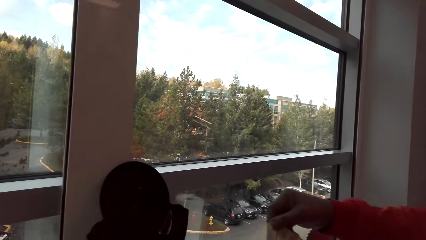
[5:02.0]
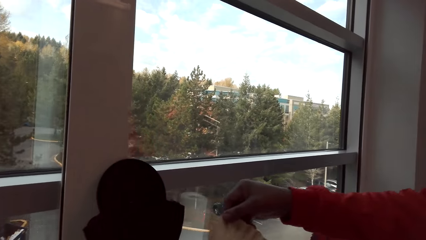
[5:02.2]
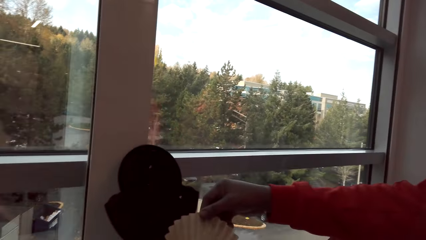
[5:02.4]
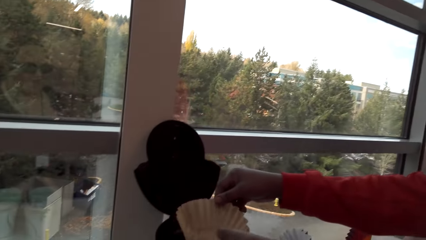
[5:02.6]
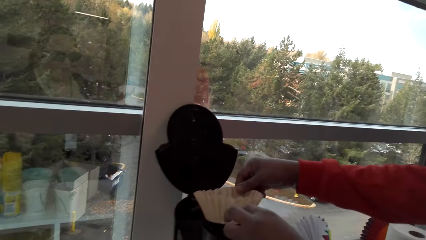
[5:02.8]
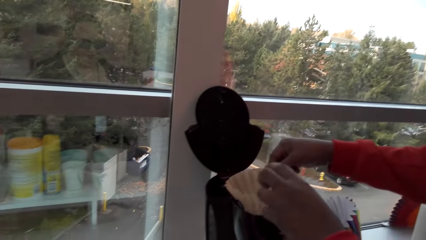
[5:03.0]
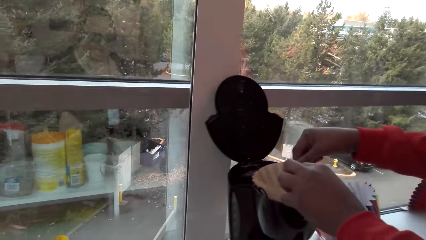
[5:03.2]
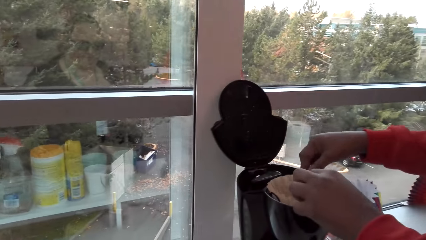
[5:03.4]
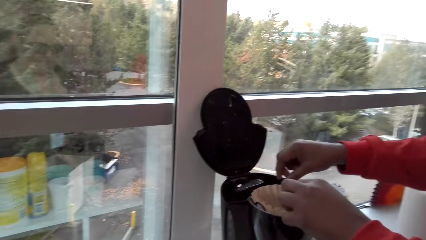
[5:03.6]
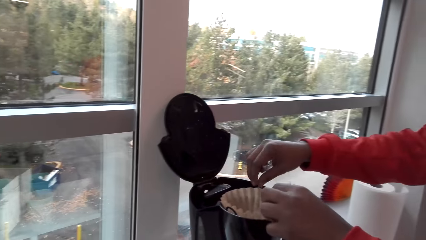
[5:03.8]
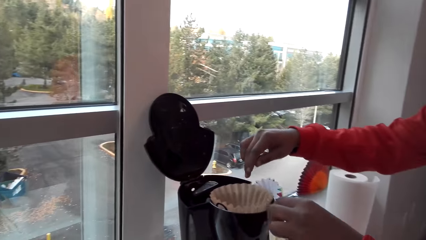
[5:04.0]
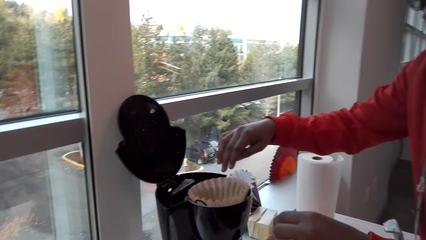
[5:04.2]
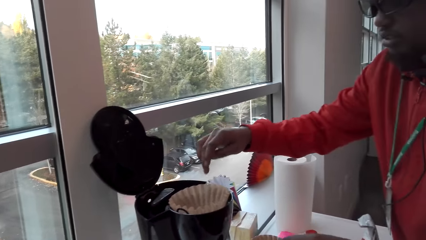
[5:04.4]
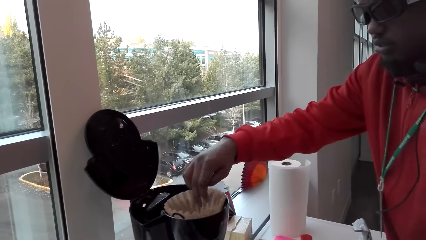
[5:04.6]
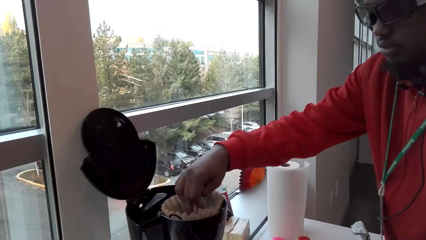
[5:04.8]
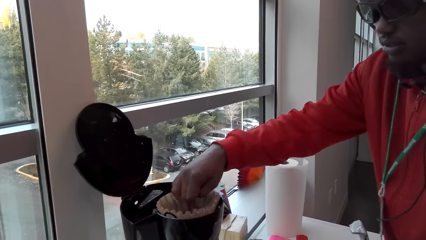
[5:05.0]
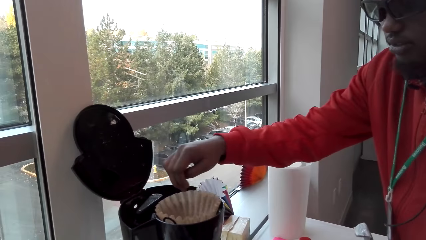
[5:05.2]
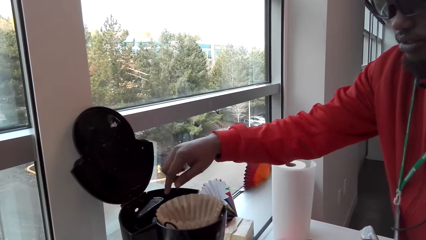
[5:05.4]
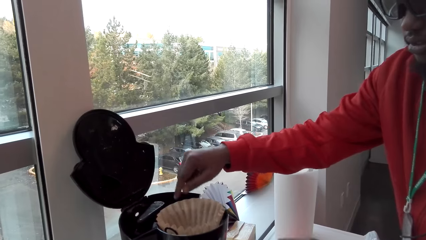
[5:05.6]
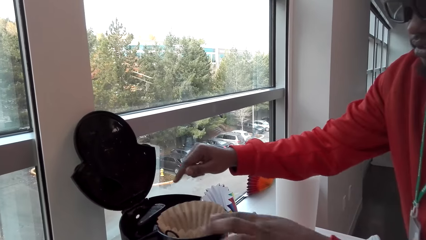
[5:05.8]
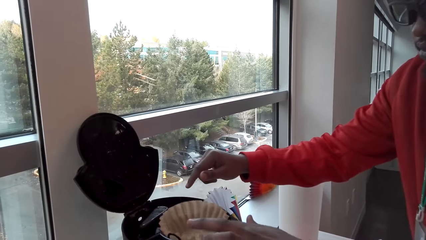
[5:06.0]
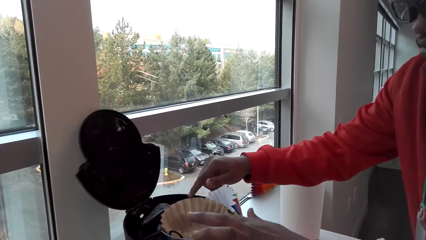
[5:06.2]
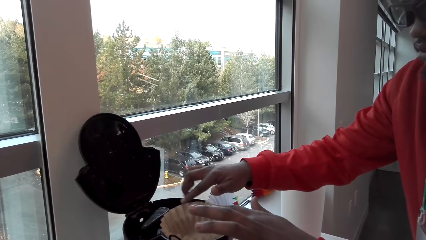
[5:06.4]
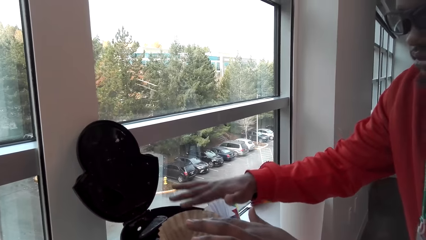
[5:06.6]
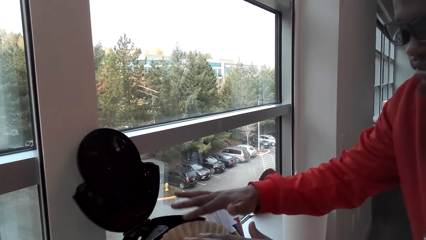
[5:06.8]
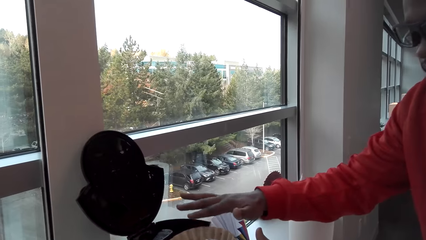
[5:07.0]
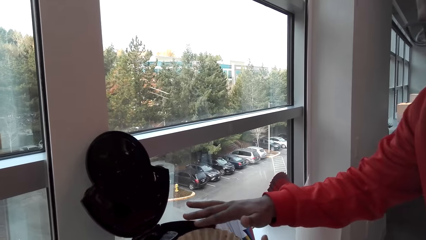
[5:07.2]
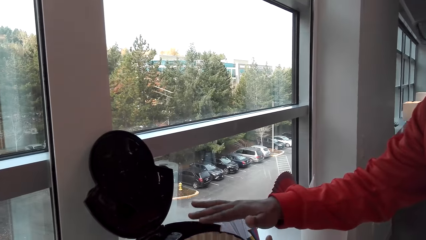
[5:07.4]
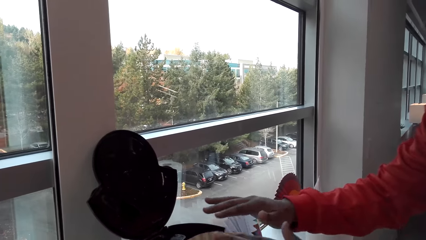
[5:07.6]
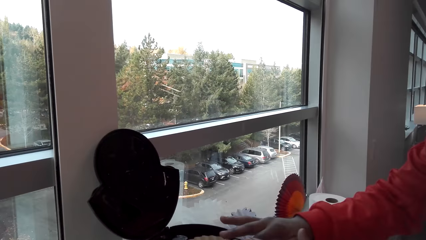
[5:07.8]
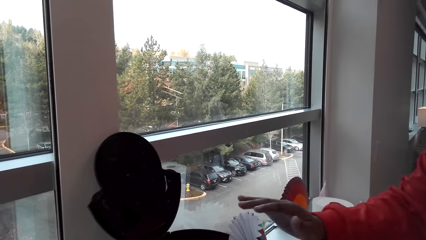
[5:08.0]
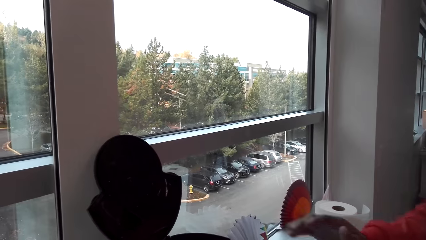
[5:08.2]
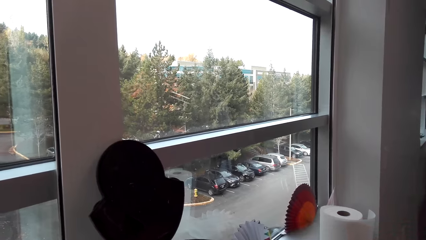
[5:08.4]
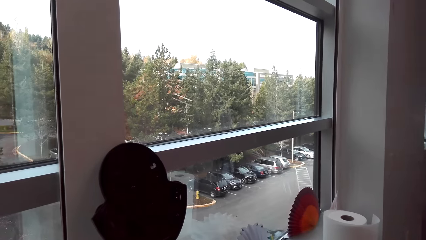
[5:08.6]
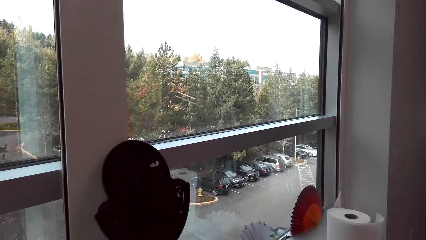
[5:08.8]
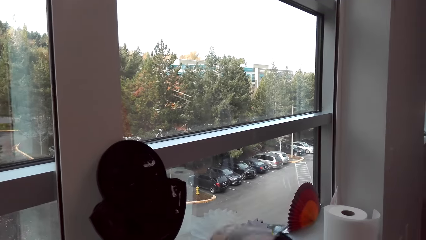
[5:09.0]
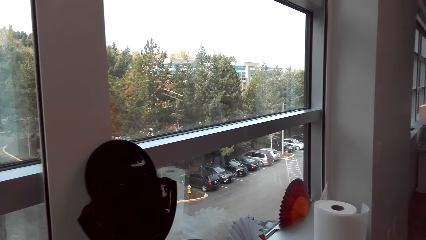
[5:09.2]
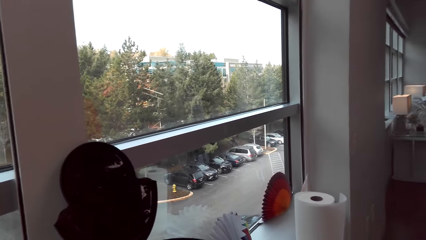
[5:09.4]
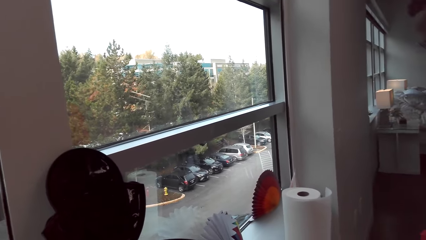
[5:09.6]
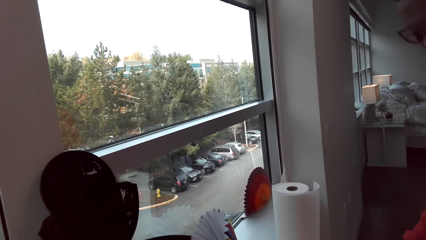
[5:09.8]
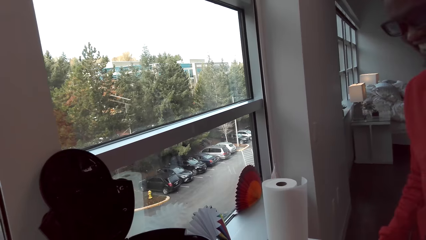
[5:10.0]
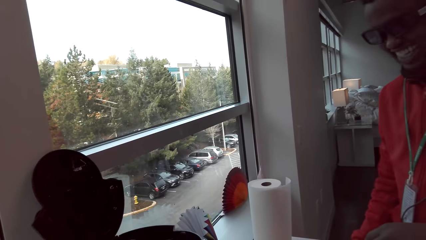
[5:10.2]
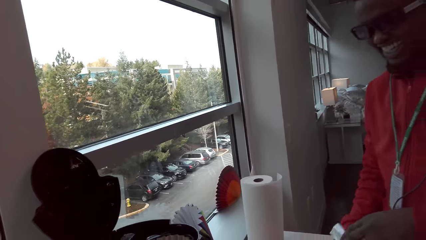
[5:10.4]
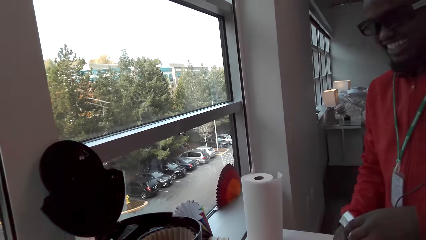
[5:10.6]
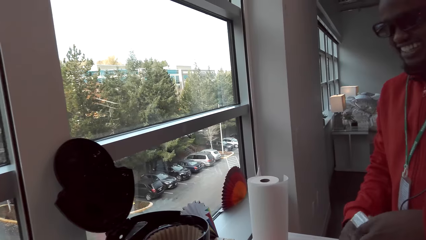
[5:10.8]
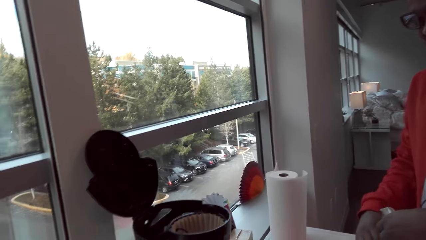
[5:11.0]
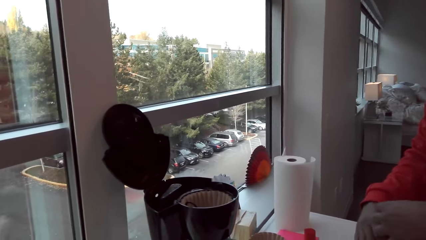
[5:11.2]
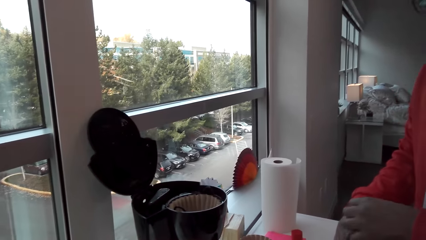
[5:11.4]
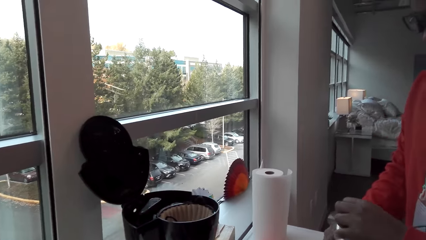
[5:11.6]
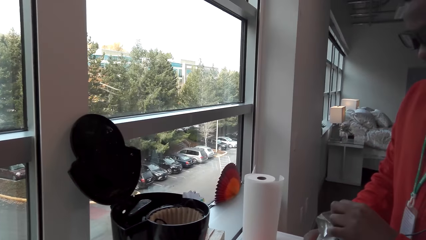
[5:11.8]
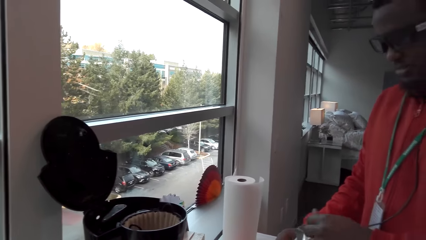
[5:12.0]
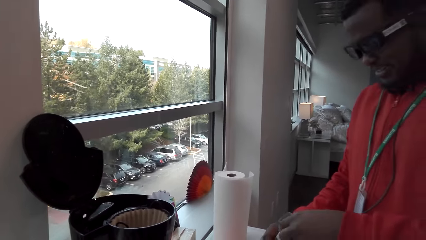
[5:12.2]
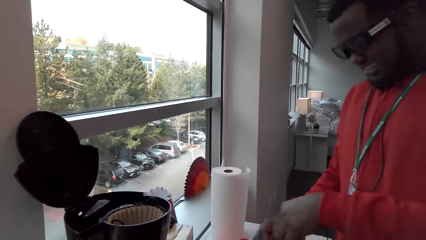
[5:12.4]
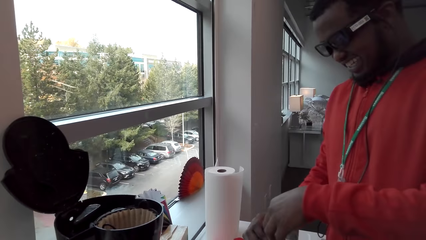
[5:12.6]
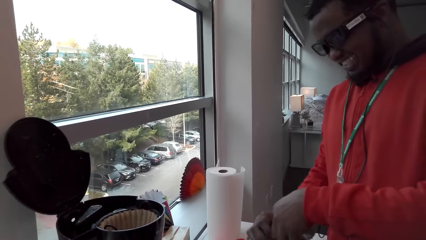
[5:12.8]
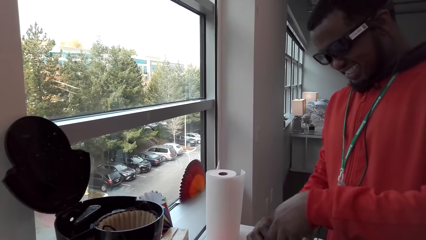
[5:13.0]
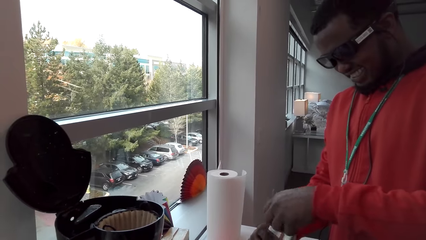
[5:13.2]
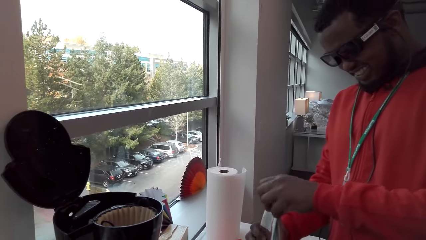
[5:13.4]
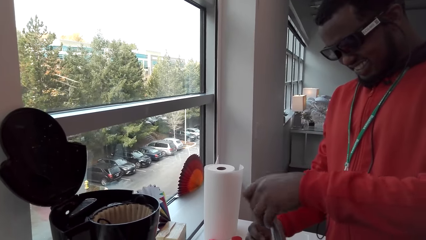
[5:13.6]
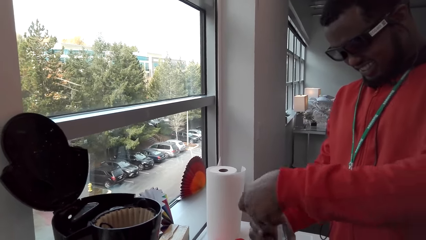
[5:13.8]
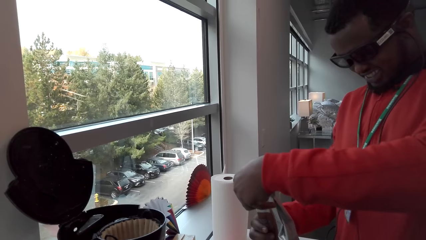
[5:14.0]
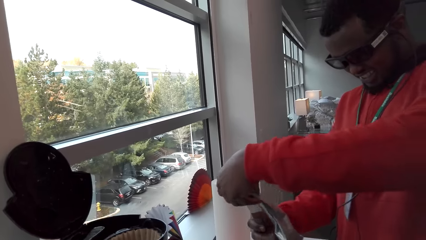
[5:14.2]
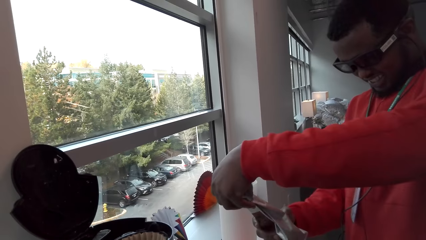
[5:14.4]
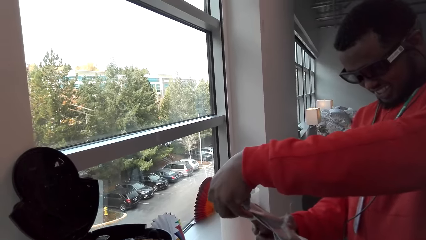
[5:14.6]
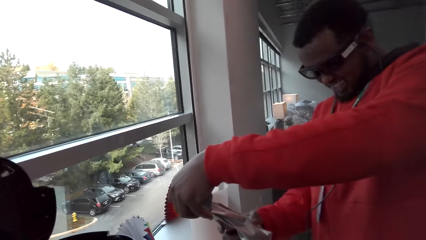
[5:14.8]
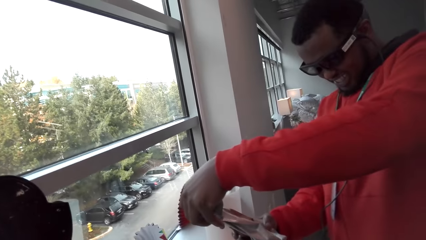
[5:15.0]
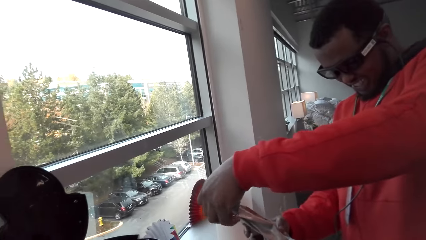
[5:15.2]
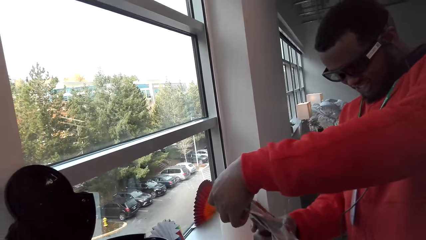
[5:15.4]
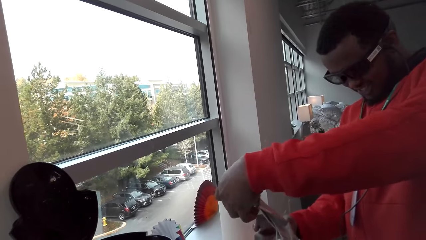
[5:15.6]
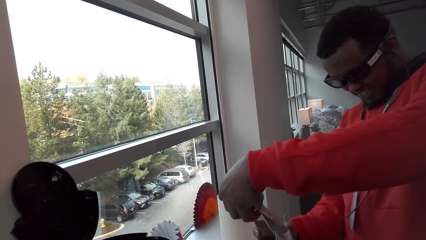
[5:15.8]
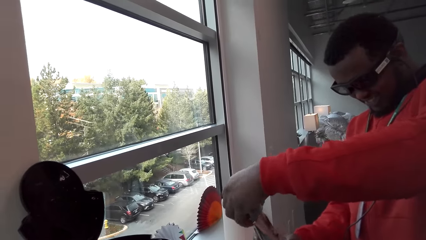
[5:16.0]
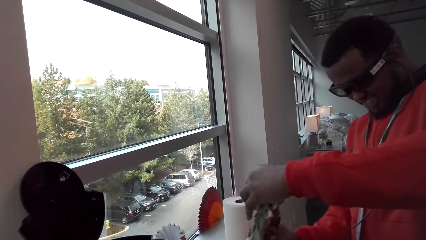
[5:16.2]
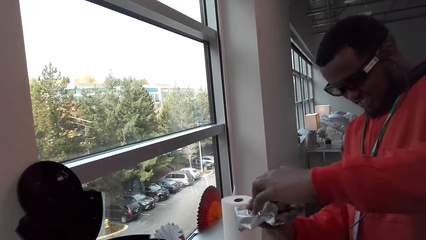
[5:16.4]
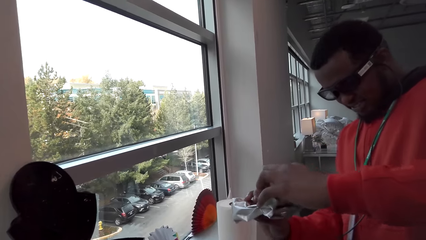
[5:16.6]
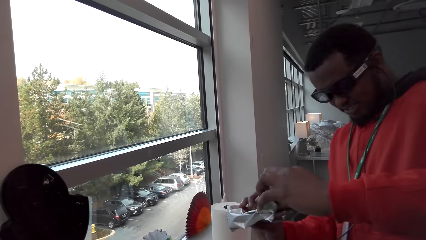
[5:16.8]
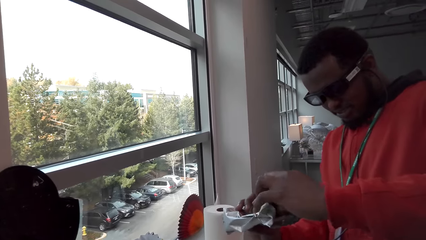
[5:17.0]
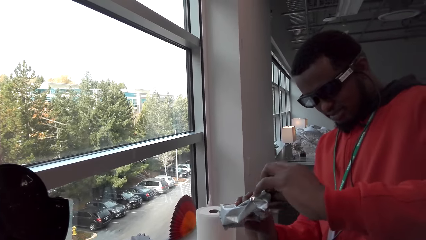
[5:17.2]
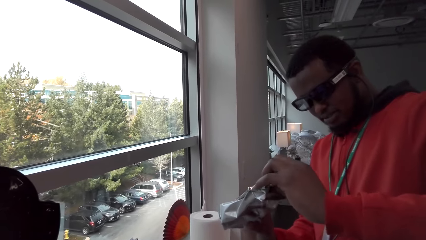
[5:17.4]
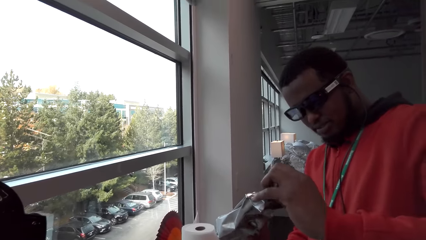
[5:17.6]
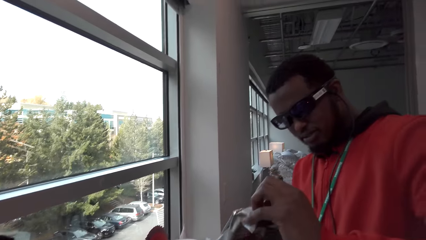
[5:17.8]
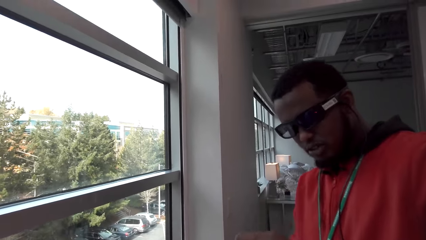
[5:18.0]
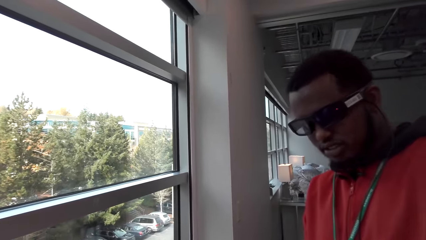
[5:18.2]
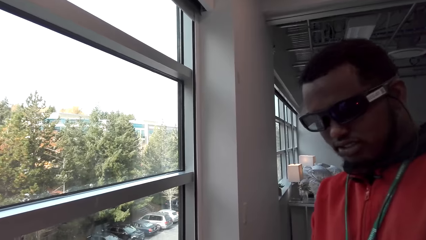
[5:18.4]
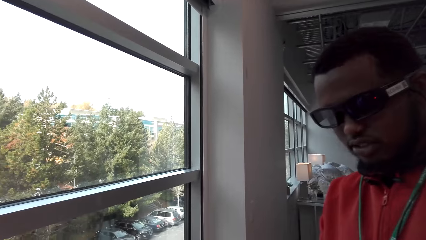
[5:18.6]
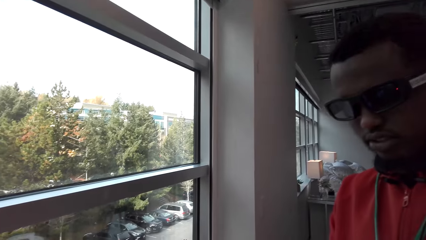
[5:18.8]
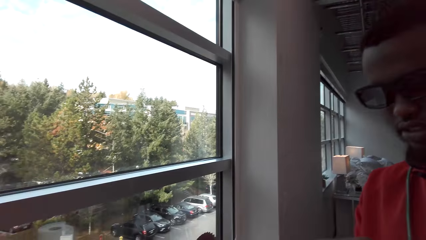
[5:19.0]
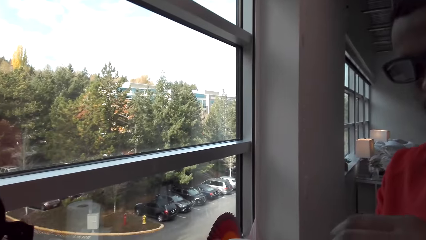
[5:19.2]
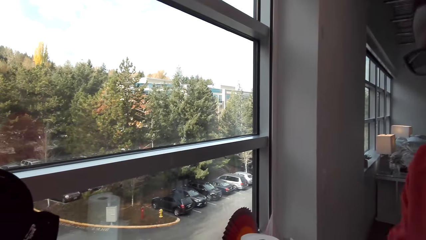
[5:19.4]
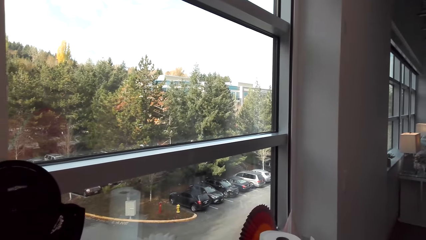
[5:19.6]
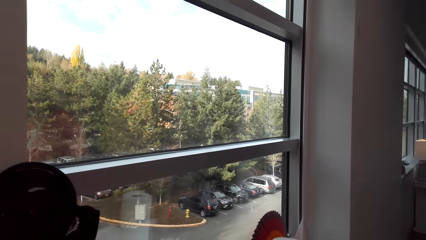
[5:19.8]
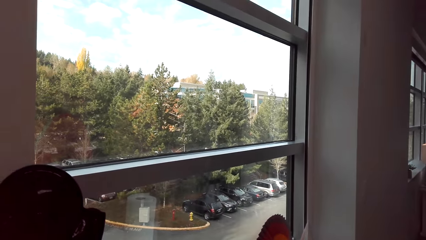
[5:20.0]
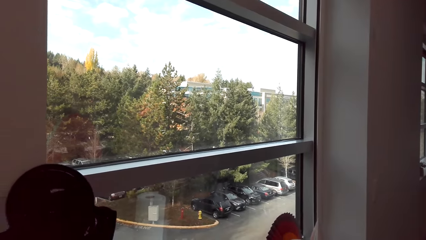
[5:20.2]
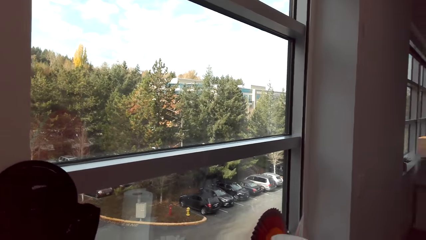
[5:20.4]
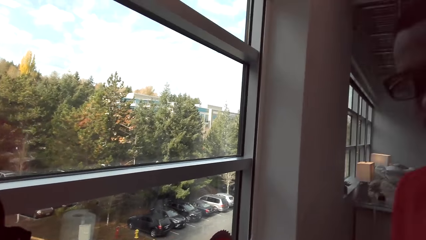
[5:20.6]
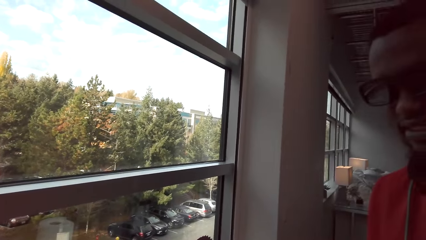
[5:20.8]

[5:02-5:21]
A man puts a dripper rack or coffee filter in the filter bucket on top of the coffee maker. The man fits in the coffee filter and picks up a packet of coffee. The camera wearer laughs. The man talks with the camera wearer and laughs. The man opens the coffee paper. The man gives the camera wearer the packet of coffee. The man talks.
